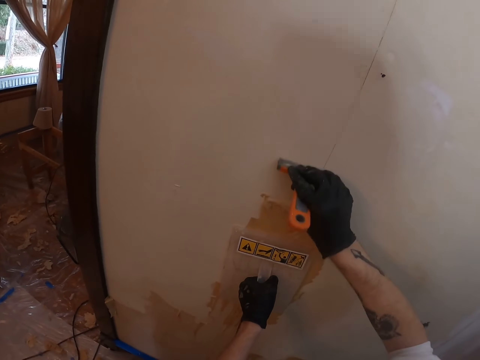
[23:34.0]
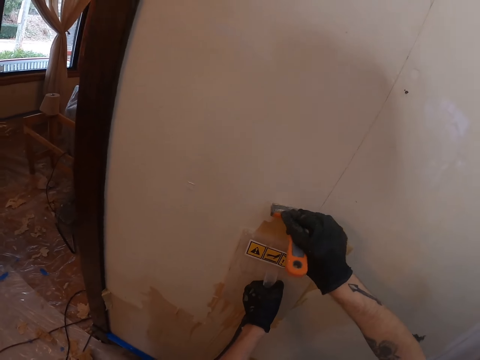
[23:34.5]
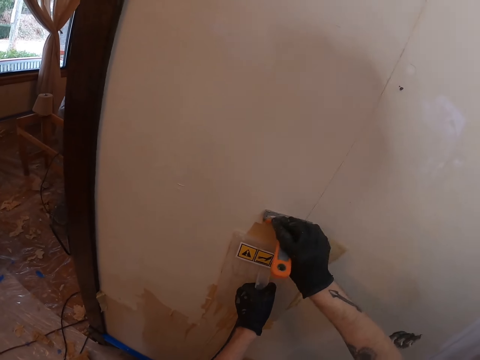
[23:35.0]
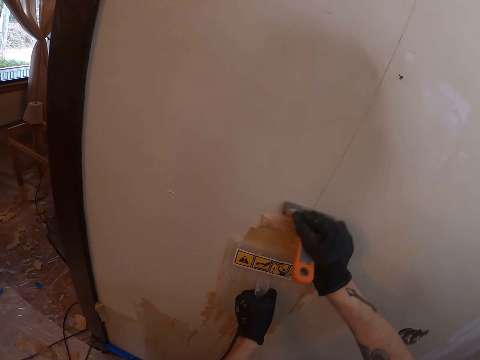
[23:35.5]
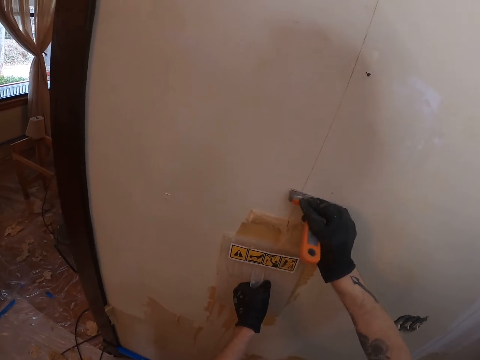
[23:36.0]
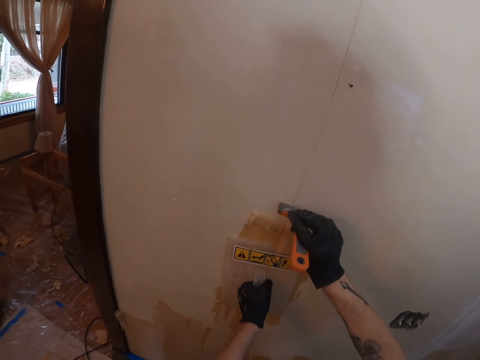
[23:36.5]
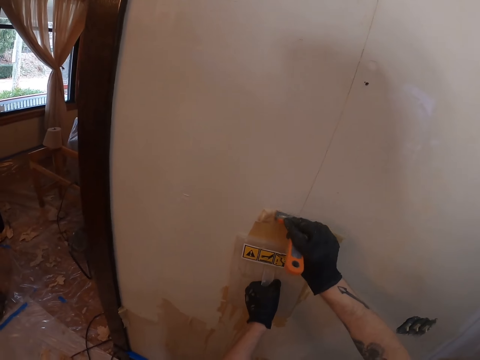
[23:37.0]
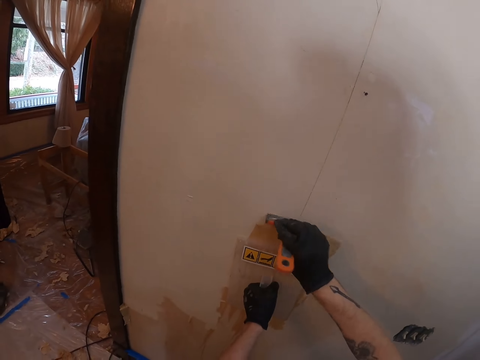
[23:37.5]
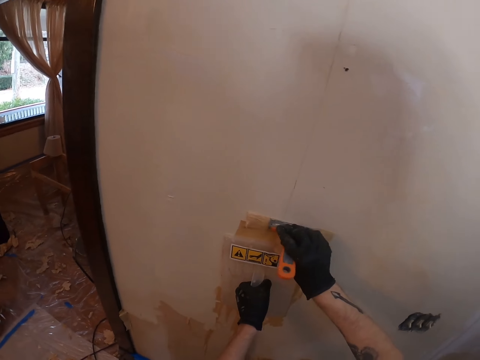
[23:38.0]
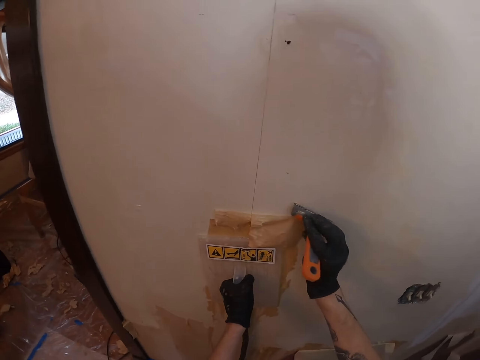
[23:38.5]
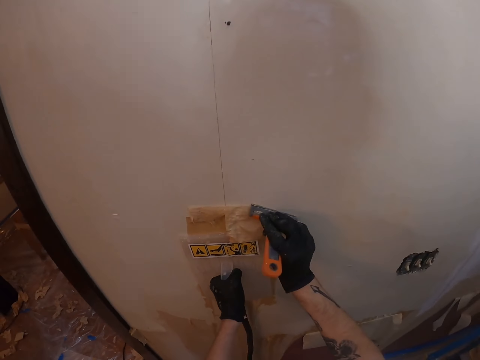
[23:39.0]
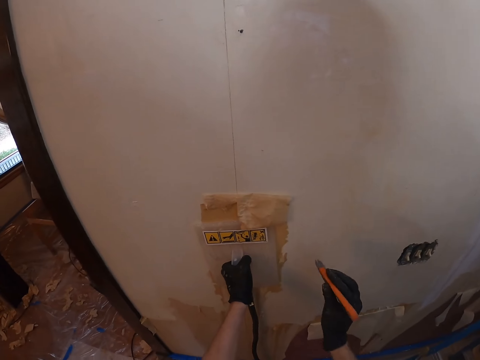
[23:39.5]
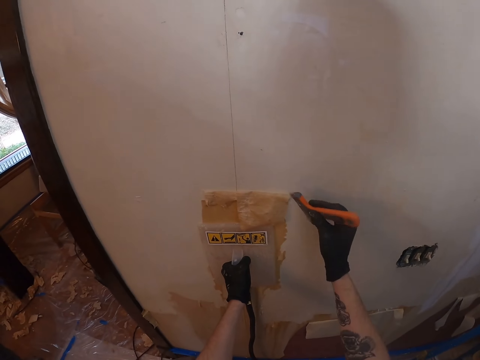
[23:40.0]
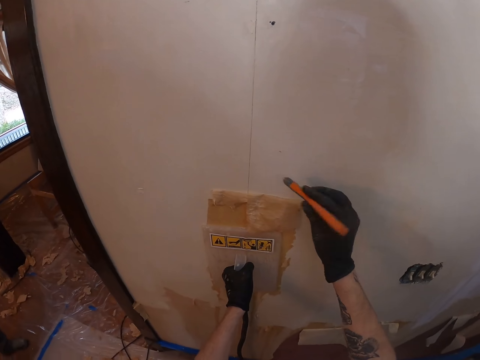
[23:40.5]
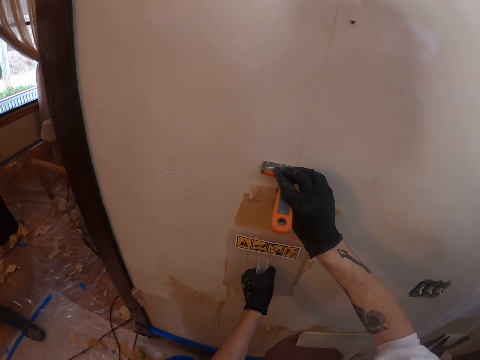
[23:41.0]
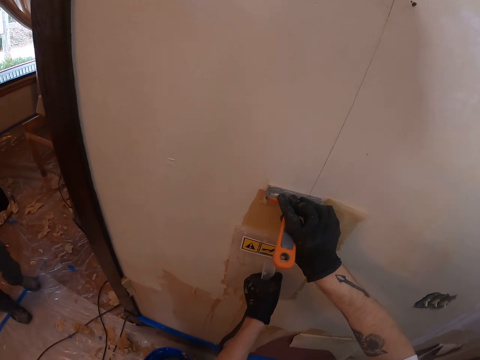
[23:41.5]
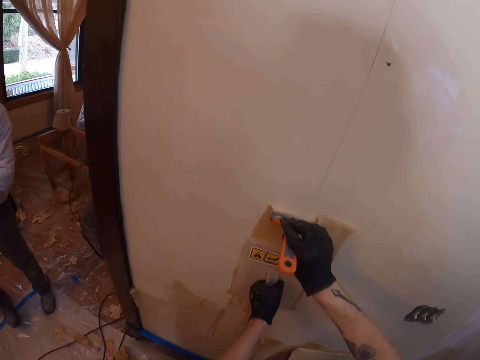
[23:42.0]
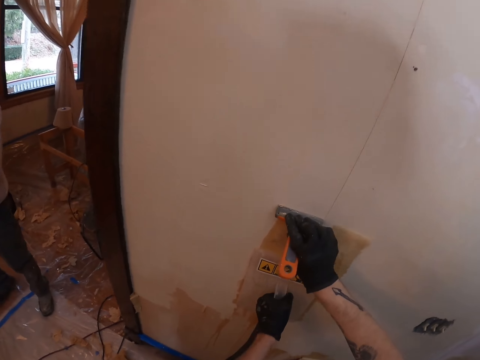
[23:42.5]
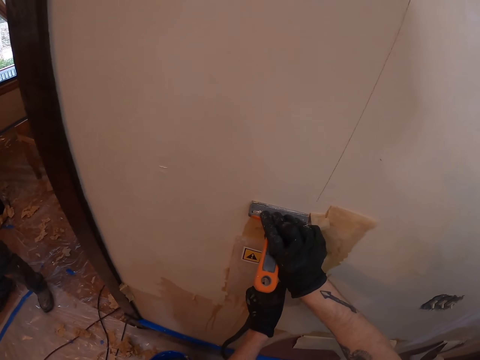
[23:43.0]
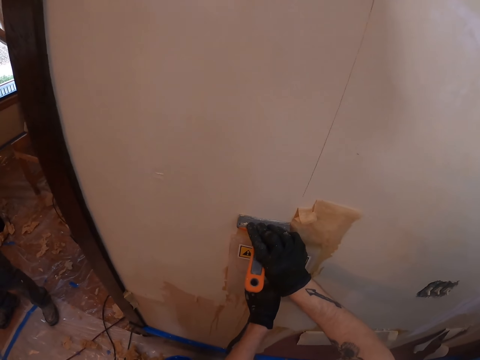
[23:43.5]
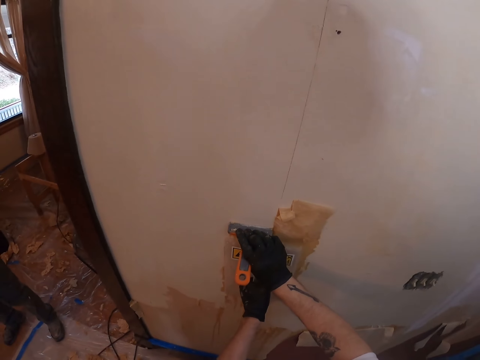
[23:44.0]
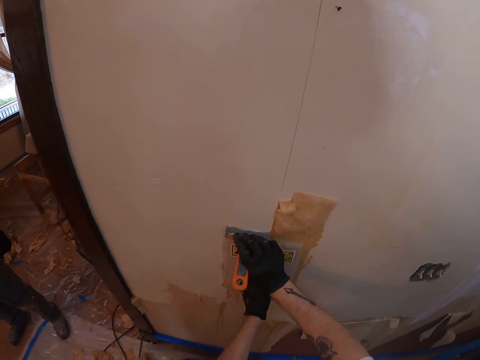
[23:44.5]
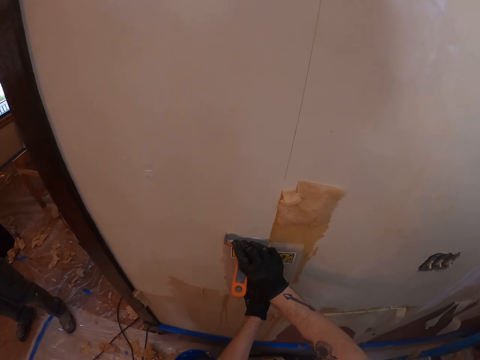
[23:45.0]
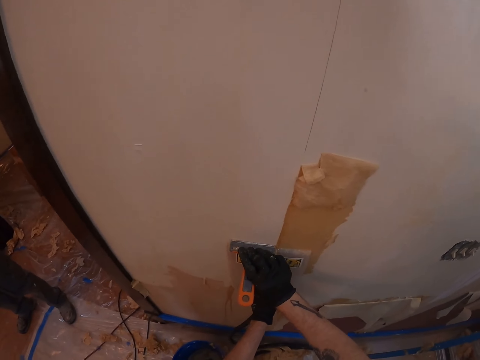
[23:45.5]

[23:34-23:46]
The camera wearer moves the plastic float. They remove paint from the wall with the scraper.

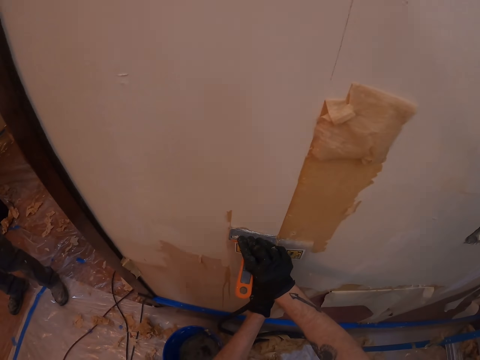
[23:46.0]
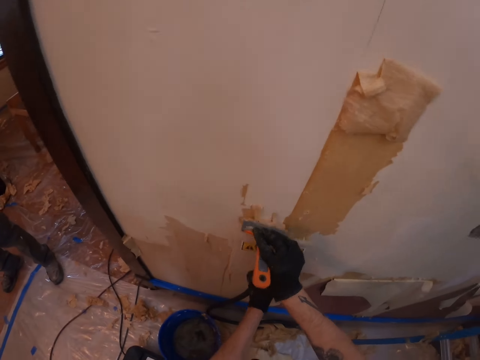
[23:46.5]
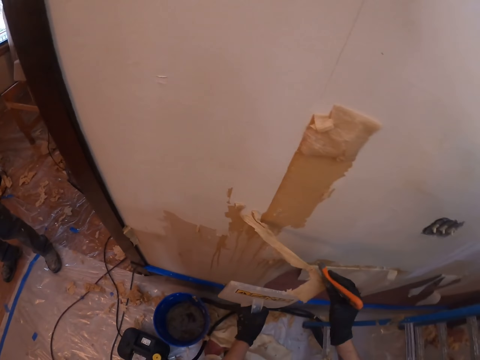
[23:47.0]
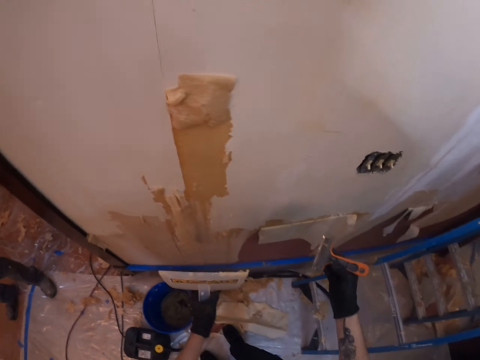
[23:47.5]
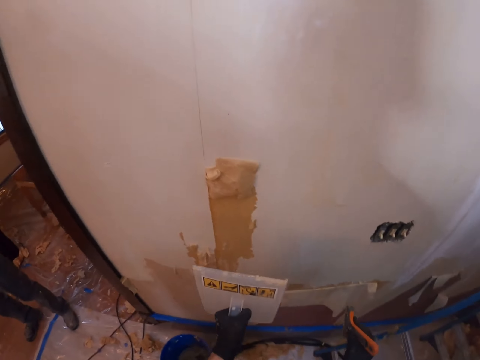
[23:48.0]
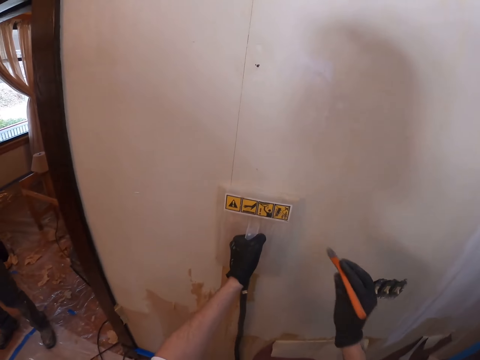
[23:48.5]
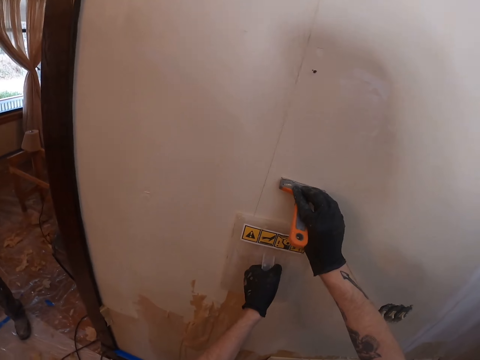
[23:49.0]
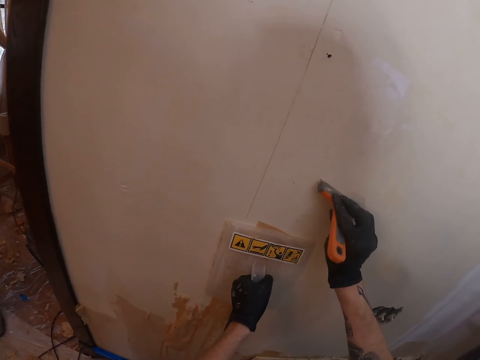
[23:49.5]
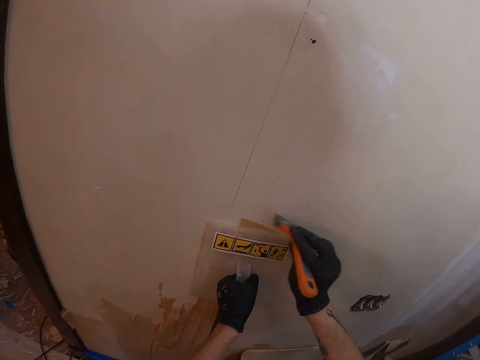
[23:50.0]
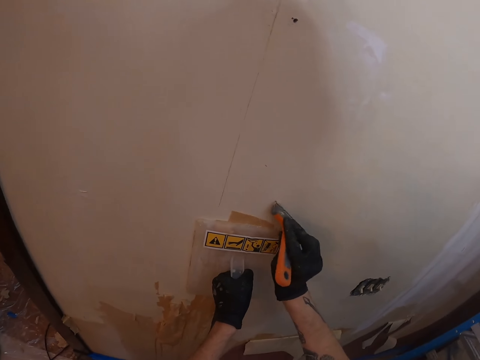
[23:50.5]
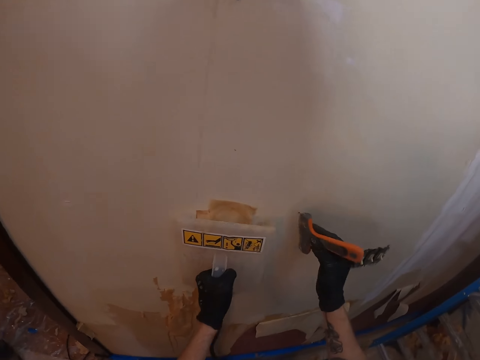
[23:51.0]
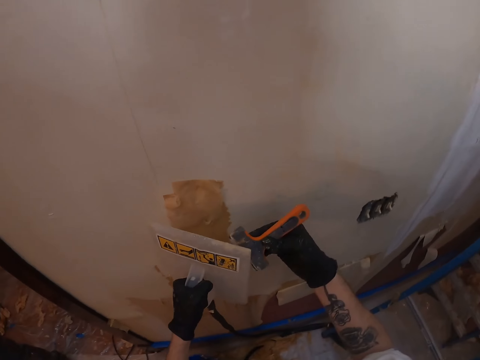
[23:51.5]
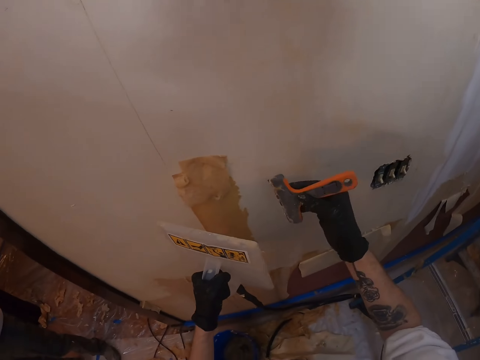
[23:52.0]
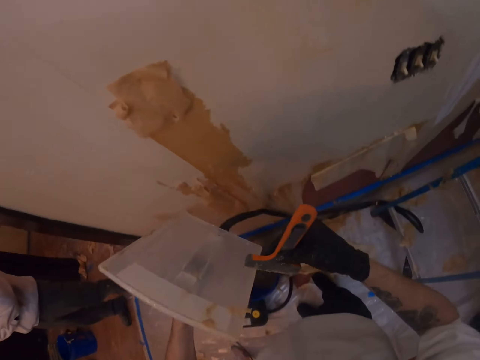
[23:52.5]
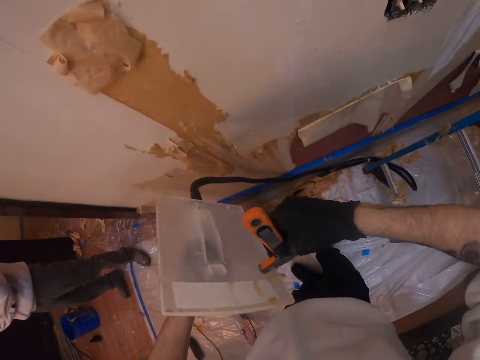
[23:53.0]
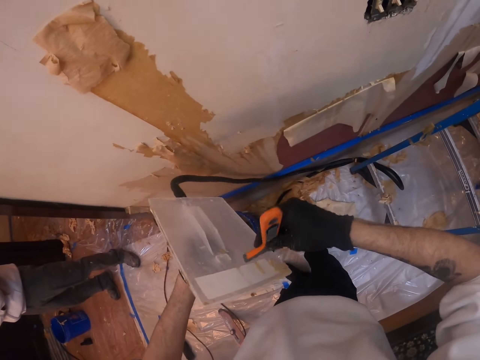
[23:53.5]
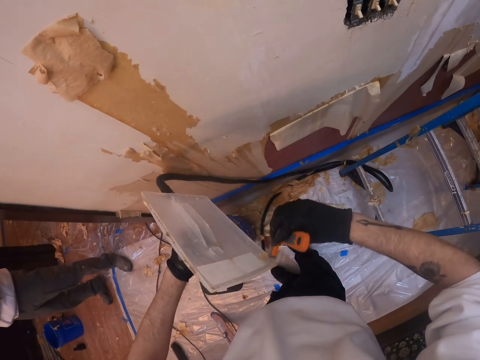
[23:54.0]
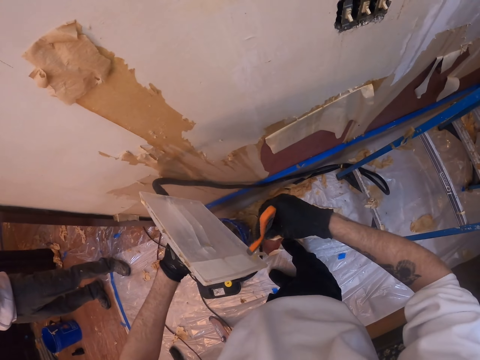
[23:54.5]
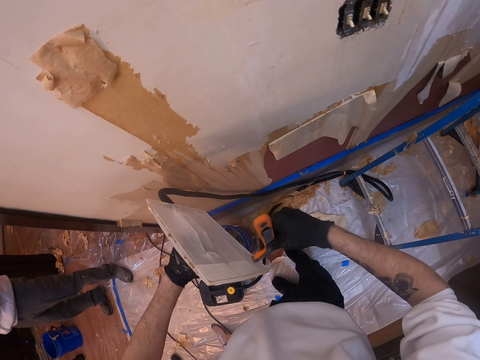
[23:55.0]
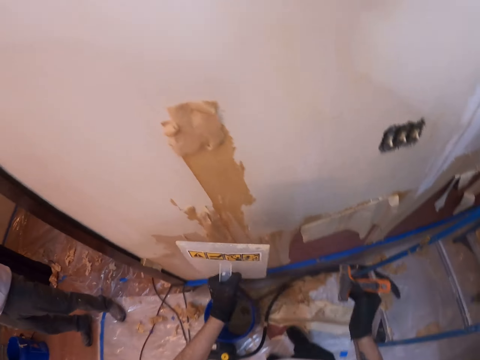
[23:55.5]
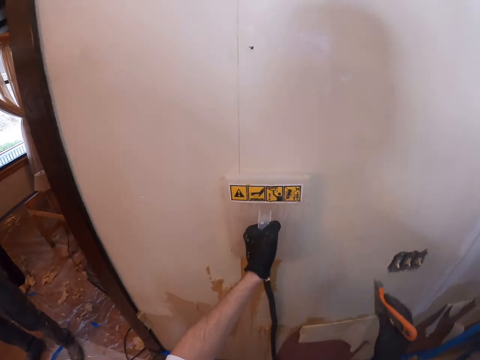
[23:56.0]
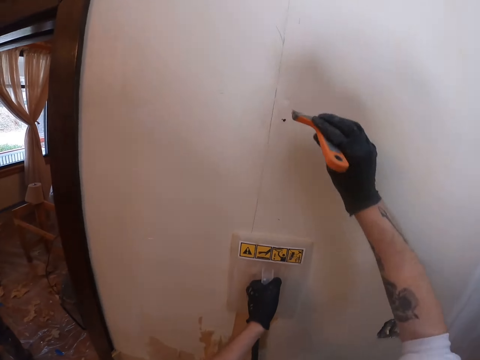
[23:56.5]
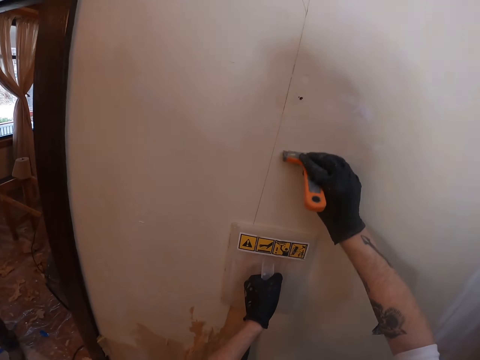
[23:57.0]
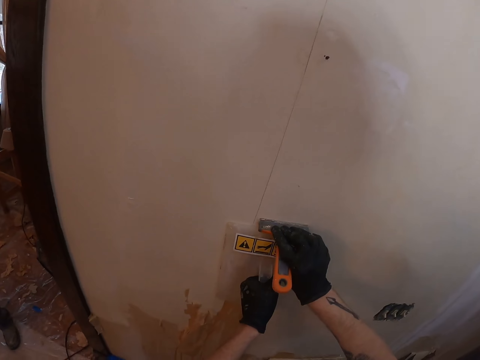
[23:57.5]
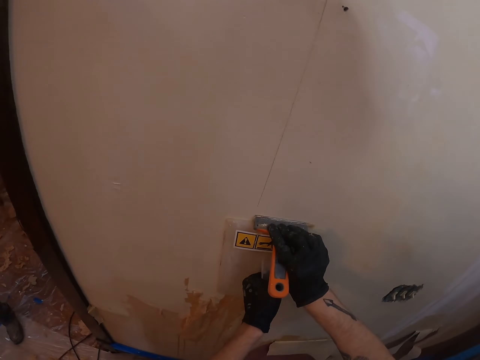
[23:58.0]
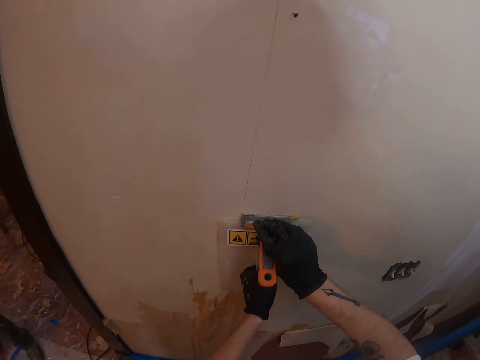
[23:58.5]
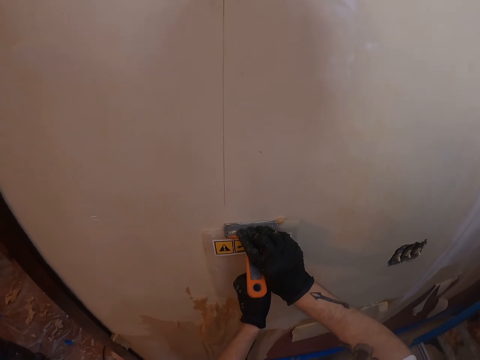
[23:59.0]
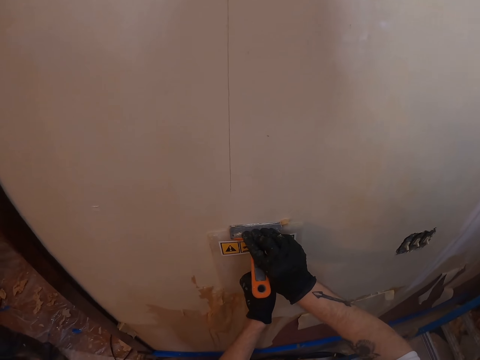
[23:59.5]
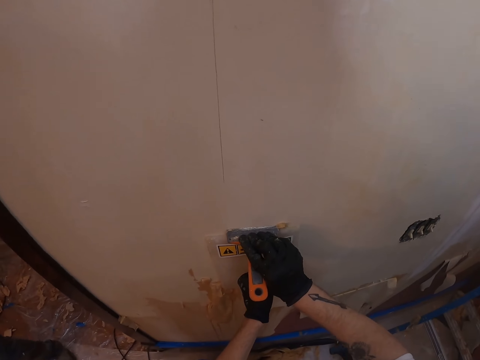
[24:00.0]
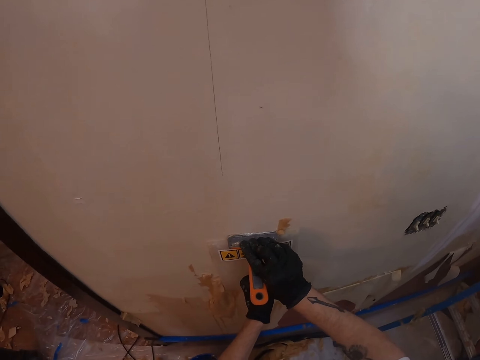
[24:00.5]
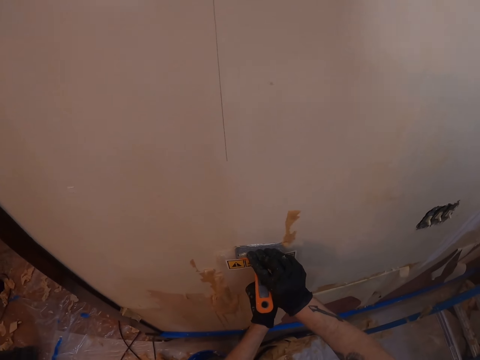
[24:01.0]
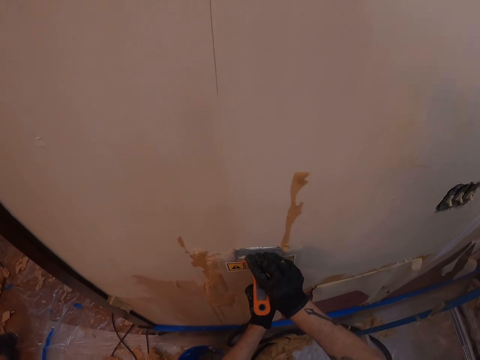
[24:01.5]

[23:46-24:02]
The camera wearer lifts both hands. They remove the wallpaper steamer or plastic float on the wall. They look around. They place the plastic float on the wall. They hold the wallpaper steamer on the wall. They remove paint from the wall with the scraper. They lift both hands. They remove dirt from the plastic float with the scraper. They lift the plastic float and place the plastic float on the wall. They lift the right hand. They hold the wallpaper steamer on the wall. They remove dirt from the plastic float with the scraper. They remove wallpaper glue on the wall.
